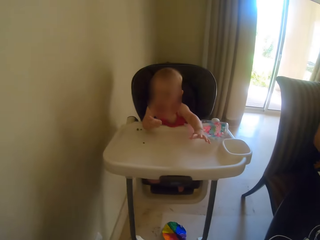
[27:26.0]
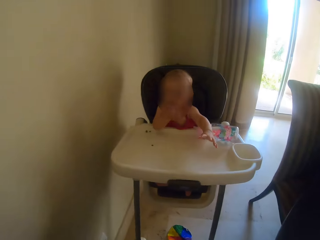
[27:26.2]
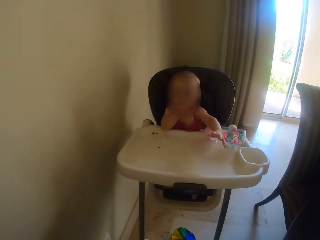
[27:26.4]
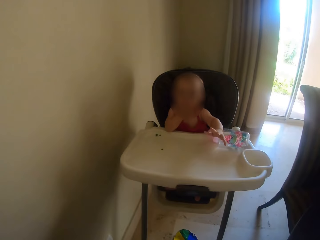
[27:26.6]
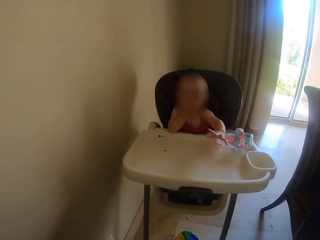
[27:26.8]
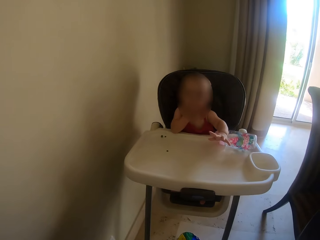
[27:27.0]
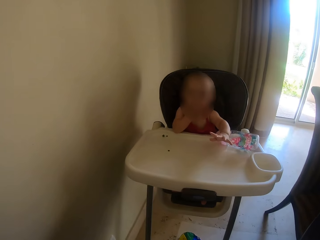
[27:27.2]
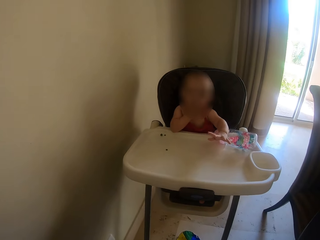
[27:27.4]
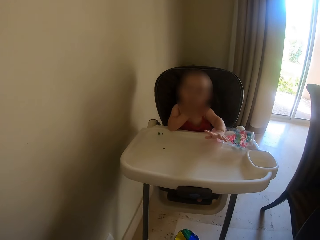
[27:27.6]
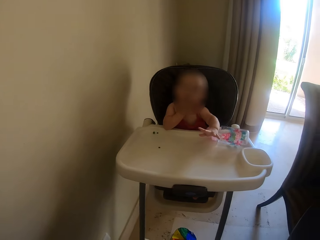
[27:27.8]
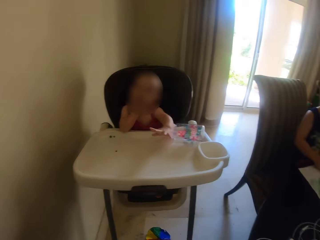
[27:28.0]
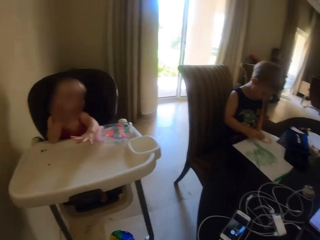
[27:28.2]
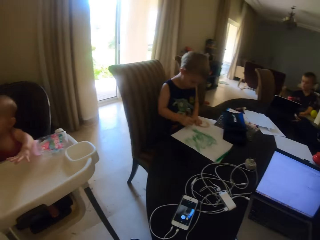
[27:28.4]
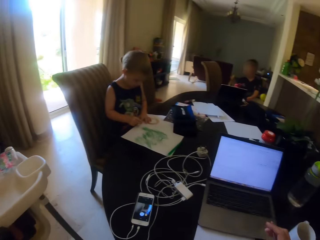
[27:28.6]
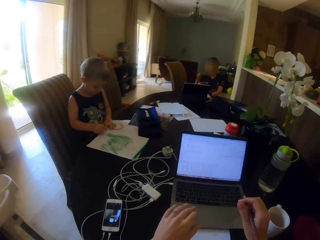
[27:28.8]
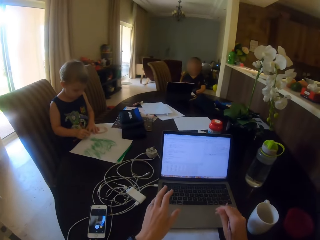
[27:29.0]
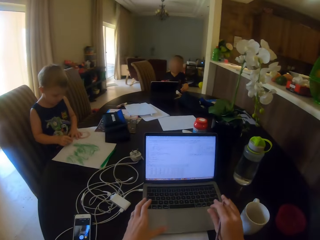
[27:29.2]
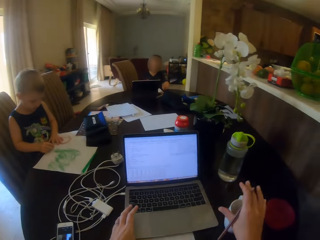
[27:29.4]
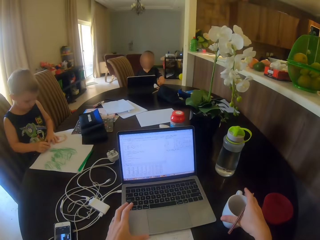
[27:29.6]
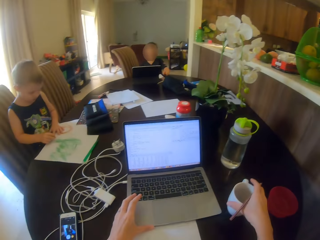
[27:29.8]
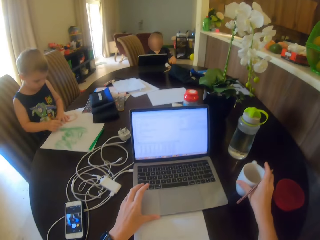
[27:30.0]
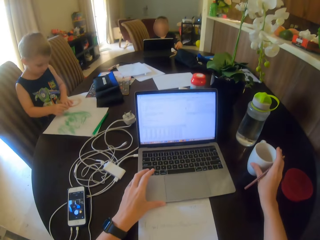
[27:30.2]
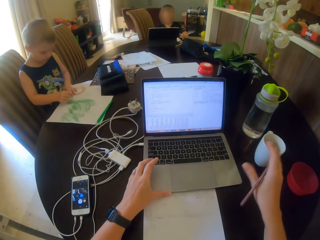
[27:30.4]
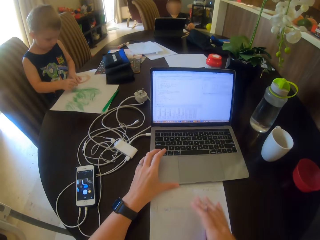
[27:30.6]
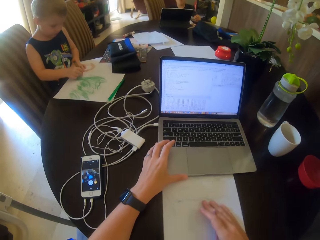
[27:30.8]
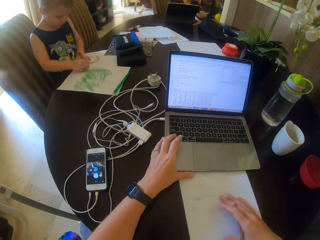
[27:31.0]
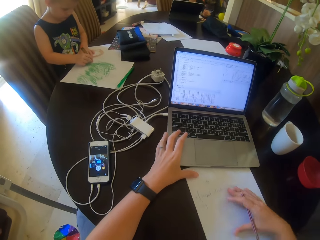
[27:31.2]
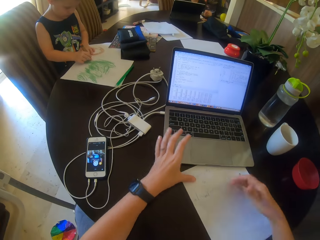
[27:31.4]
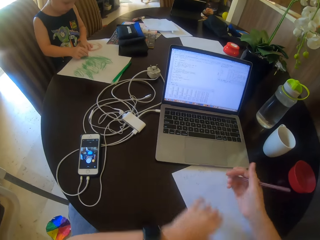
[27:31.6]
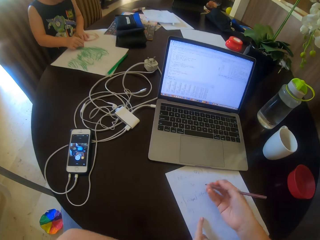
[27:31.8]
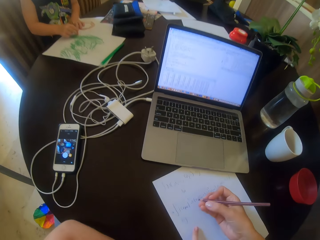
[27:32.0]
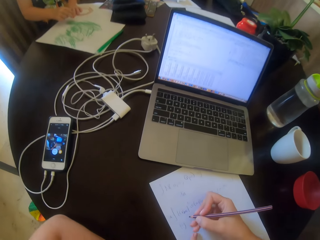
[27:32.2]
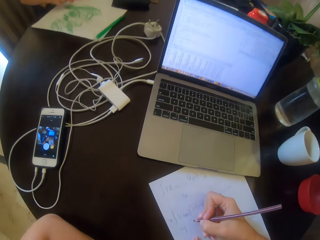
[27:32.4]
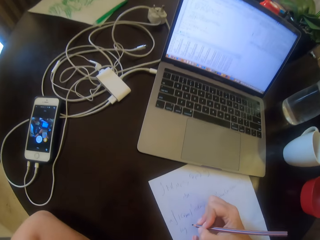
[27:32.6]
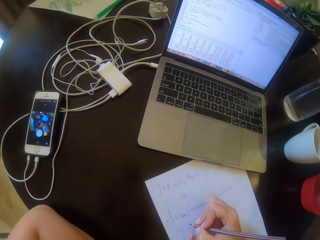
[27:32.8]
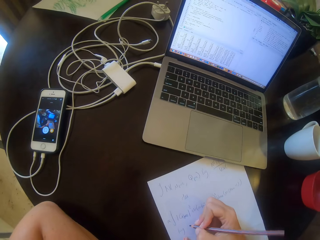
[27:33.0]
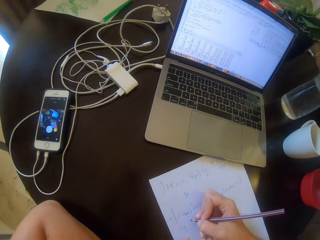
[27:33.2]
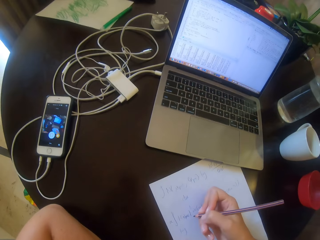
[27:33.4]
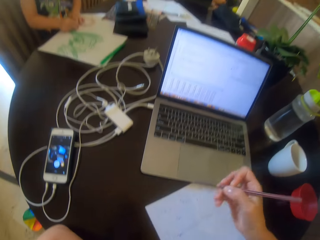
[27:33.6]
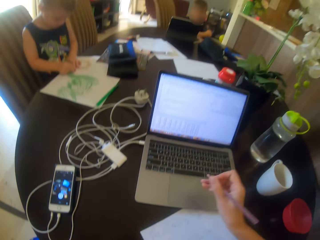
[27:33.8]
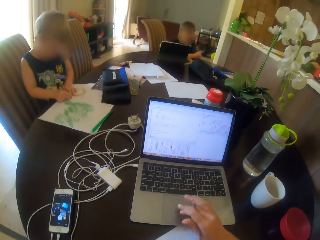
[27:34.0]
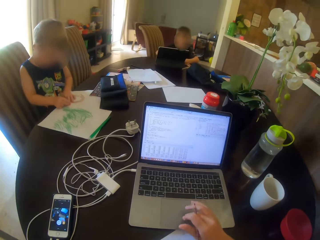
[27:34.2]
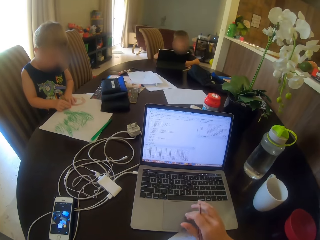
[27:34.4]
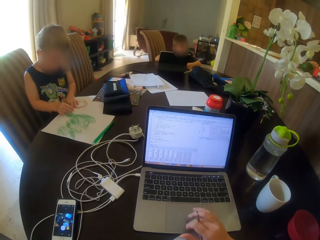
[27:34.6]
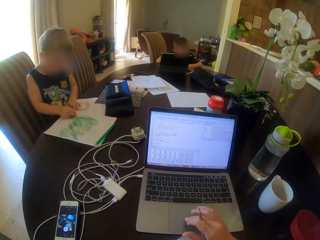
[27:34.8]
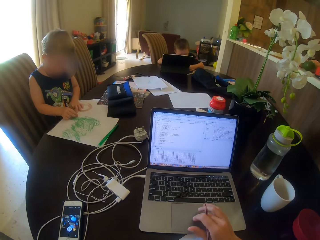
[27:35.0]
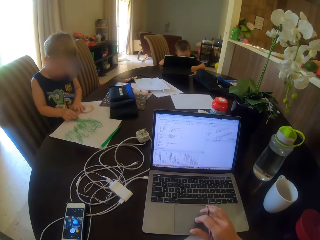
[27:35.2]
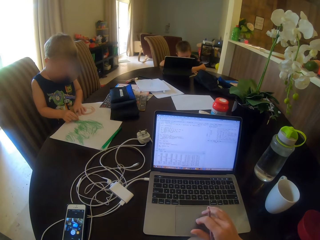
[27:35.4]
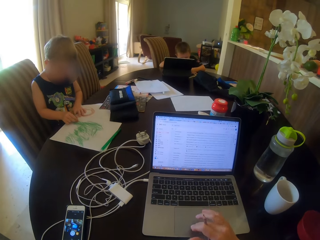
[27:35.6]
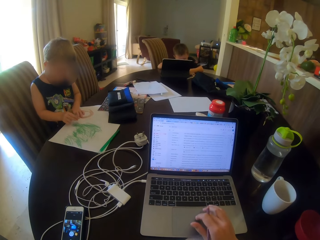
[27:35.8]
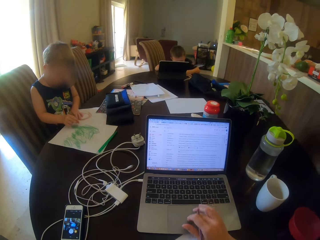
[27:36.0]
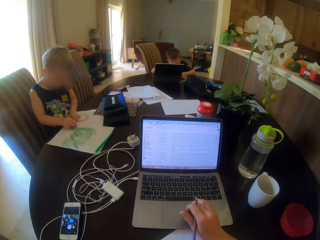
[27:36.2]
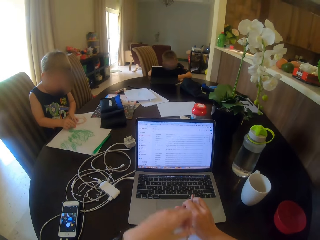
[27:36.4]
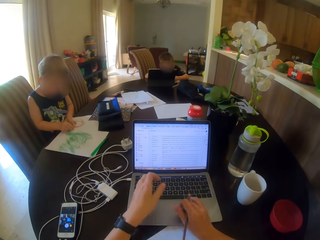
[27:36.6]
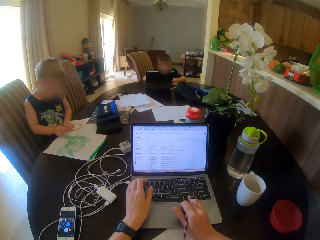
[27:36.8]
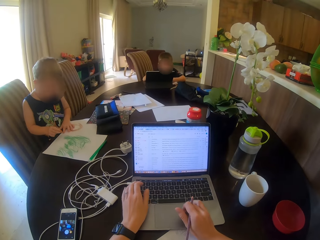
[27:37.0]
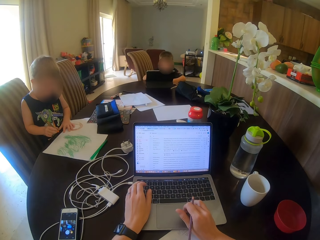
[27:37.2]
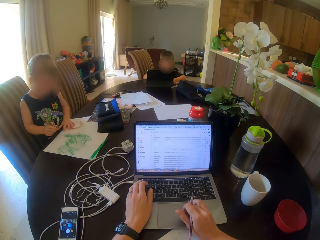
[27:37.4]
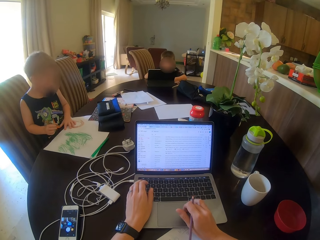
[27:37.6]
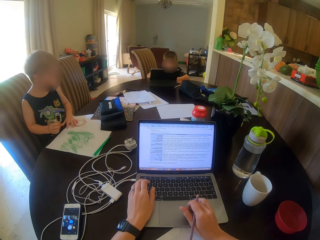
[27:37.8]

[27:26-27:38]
A child eats food. The camera wearer talks to the child. They look around. They hold the laptop. They squeeze a cup on the table. They move a paper on the table. They write on the paper. They scroll the laptop.

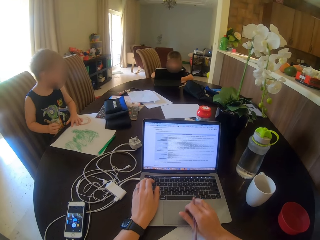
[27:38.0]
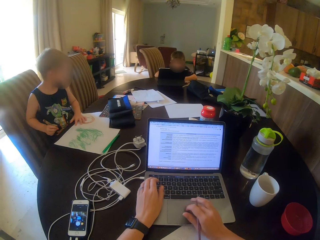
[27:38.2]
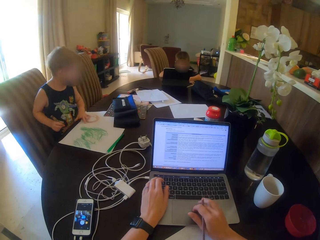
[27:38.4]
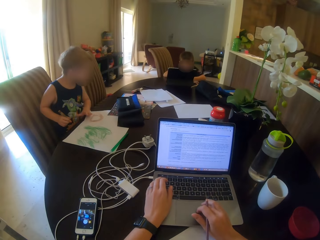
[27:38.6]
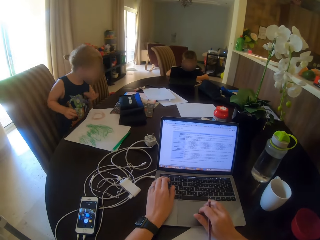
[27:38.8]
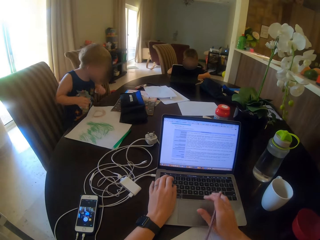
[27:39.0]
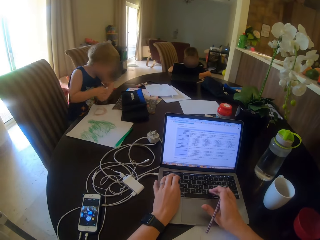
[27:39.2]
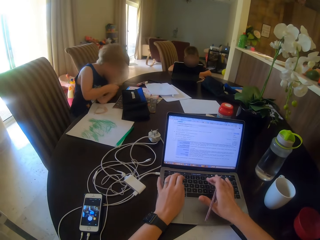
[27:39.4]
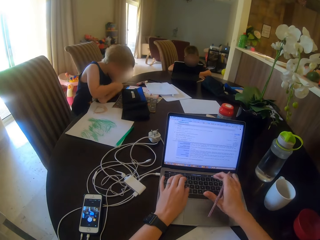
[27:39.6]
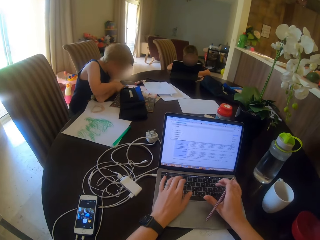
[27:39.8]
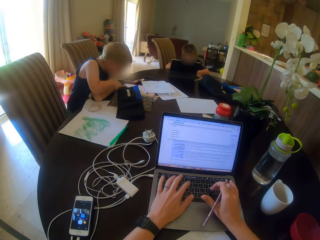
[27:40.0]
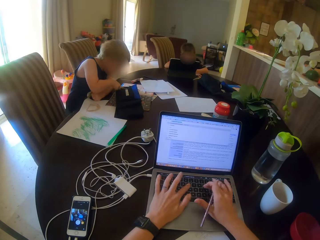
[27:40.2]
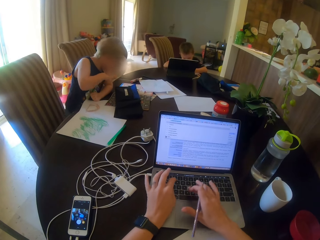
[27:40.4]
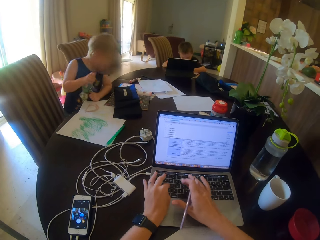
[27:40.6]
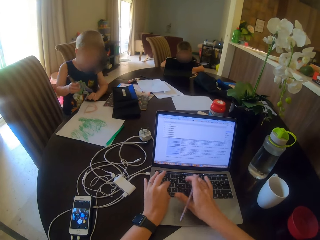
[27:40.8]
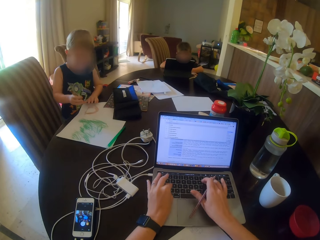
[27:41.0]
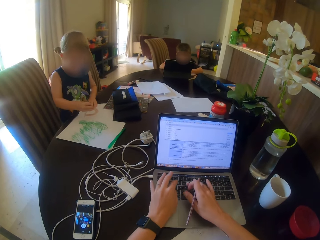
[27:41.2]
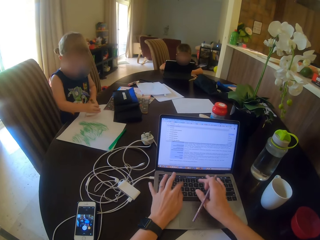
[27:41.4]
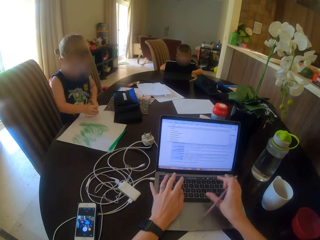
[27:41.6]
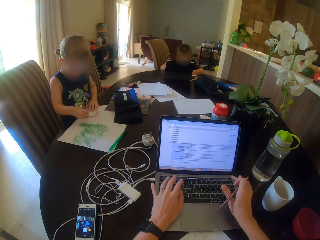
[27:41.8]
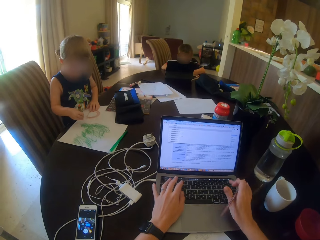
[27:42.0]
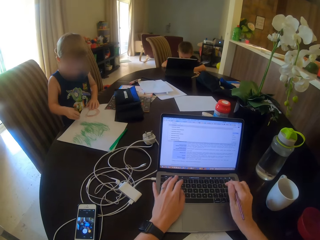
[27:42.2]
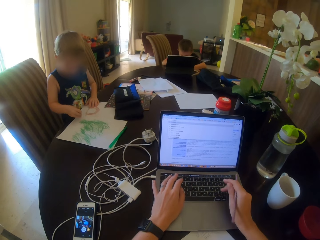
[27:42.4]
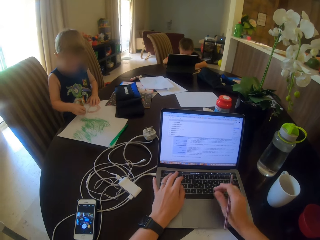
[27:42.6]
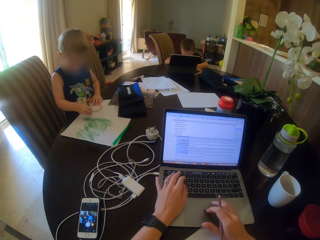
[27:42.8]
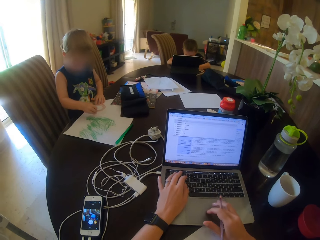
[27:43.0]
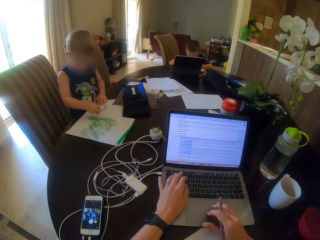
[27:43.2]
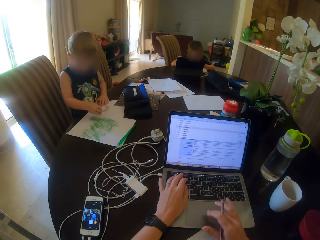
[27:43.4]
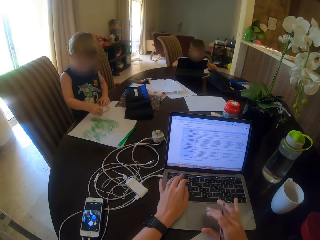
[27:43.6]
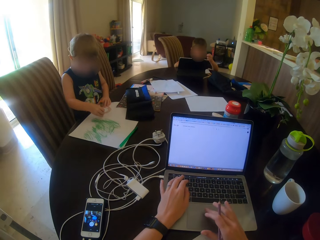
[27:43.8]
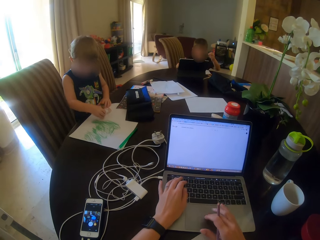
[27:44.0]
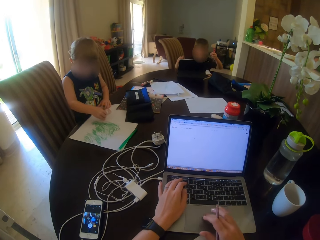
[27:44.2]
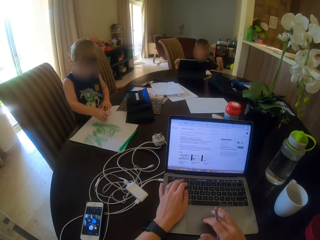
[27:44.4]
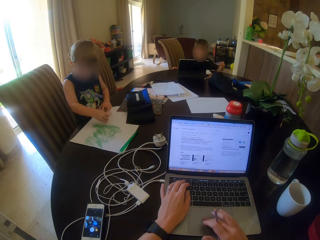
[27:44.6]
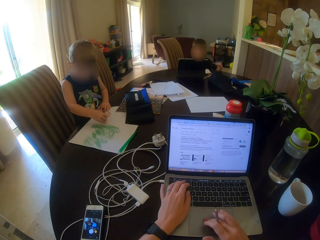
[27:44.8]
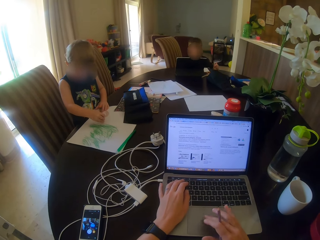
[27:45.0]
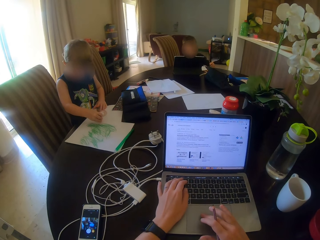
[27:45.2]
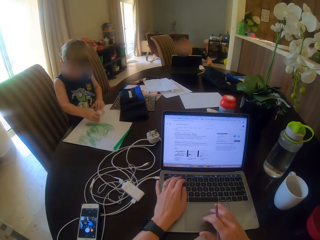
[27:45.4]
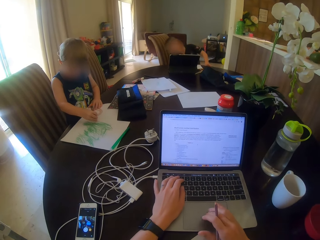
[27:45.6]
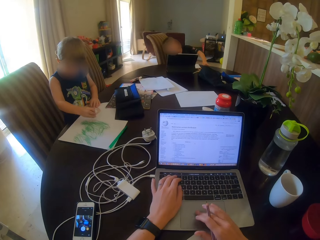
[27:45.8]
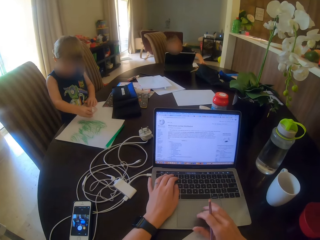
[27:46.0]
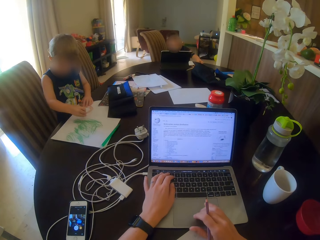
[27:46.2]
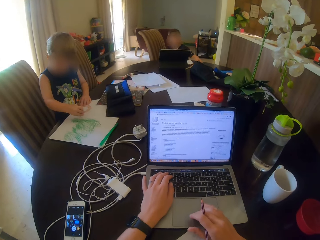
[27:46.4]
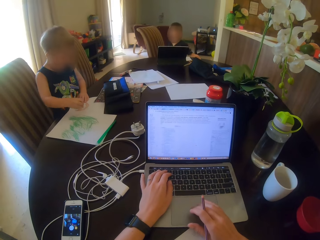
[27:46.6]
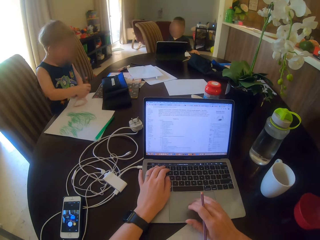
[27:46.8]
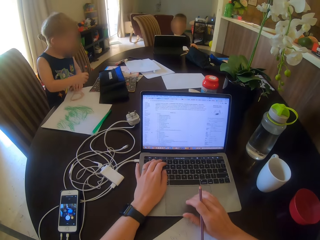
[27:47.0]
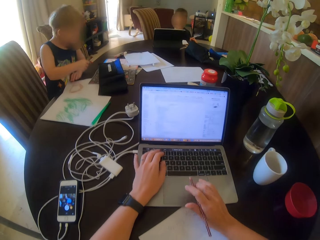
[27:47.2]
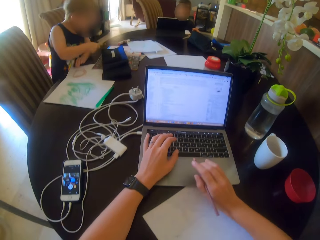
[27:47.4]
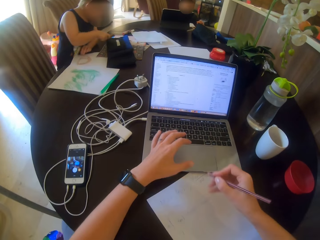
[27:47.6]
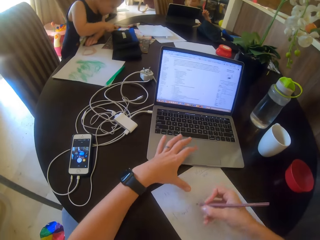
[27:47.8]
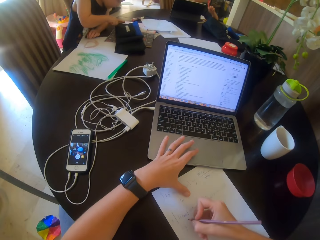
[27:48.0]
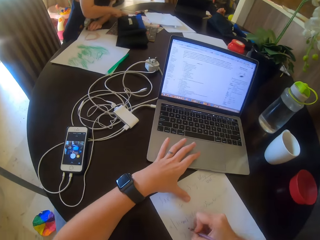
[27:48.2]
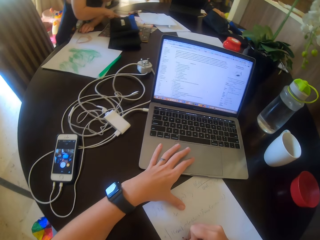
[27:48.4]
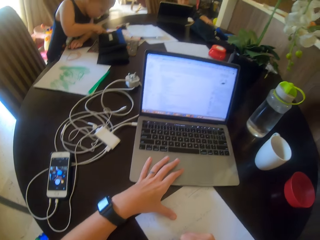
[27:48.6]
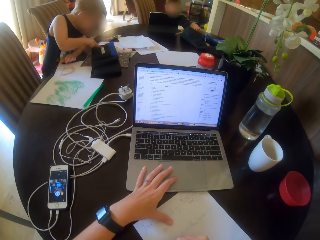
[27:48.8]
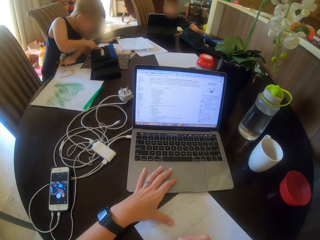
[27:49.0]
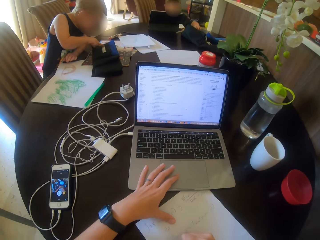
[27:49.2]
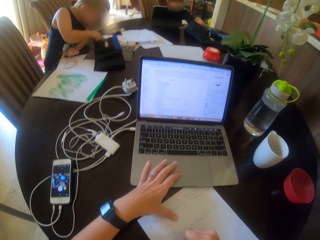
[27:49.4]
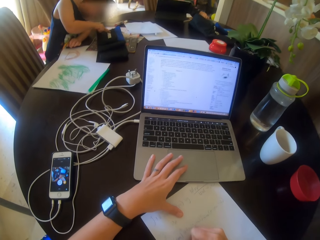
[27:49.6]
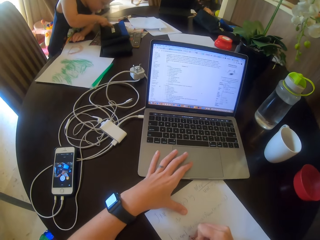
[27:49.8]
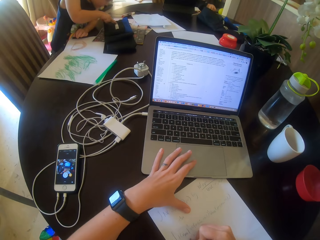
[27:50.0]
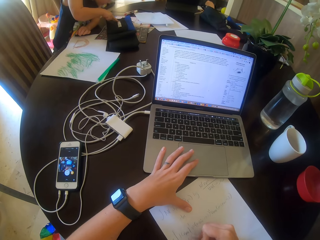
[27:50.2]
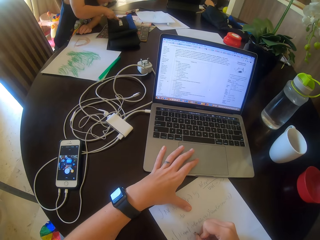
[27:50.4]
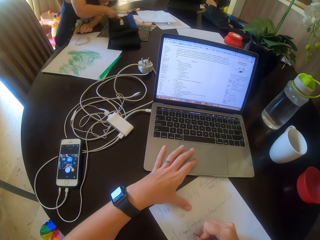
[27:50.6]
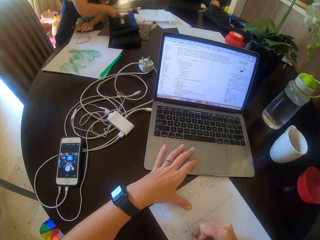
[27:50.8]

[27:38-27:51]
A child plays. The camera wearer types on the laptop. The child draws on a paper. The camera wearer writes on a paper. The child plays on the table.
